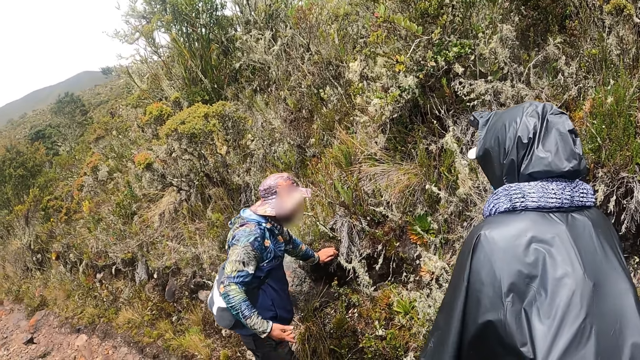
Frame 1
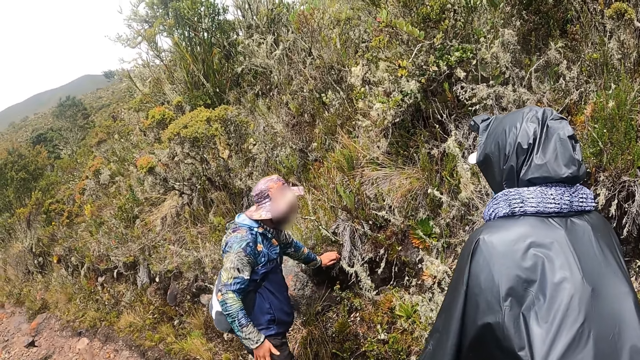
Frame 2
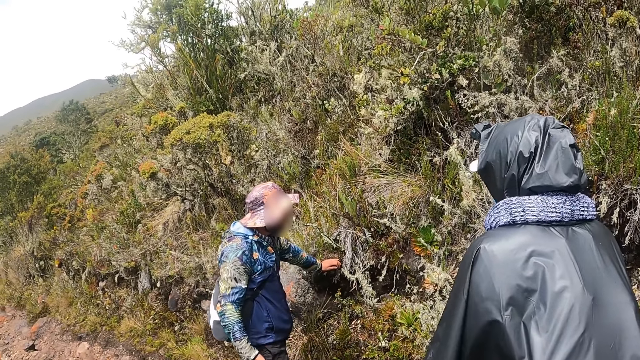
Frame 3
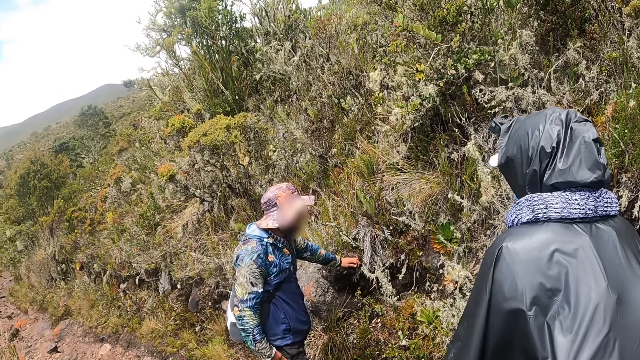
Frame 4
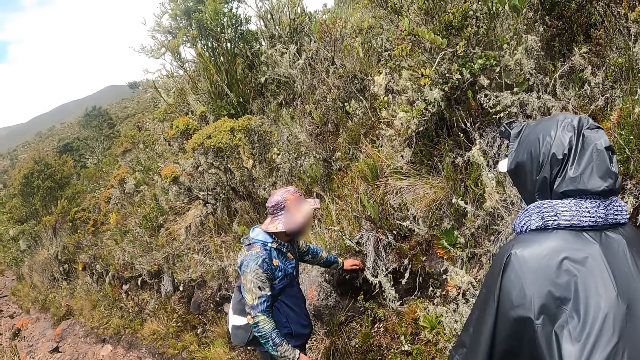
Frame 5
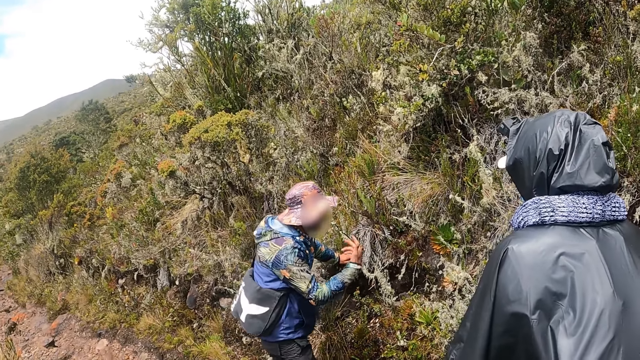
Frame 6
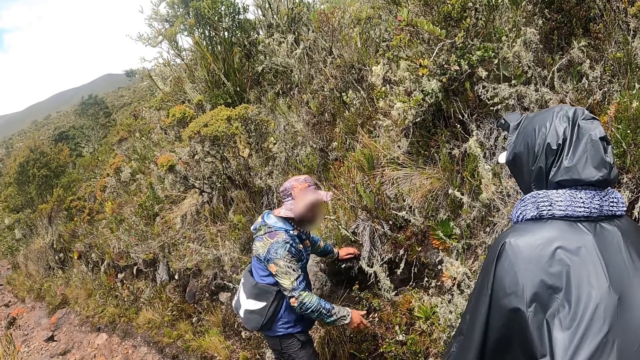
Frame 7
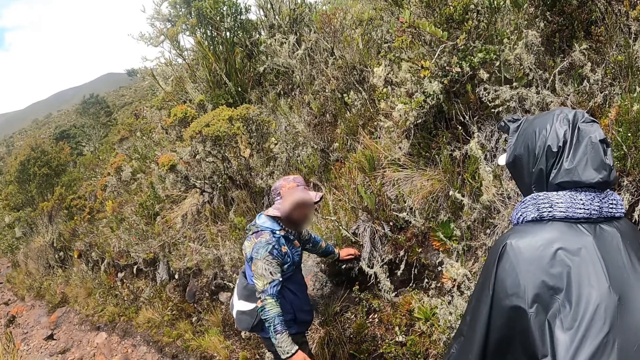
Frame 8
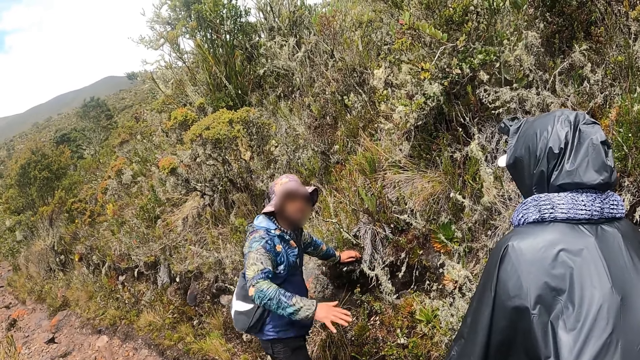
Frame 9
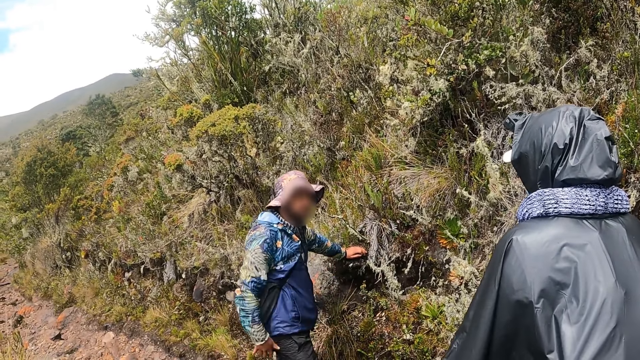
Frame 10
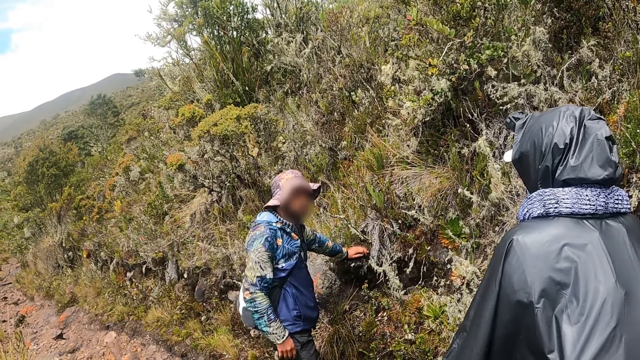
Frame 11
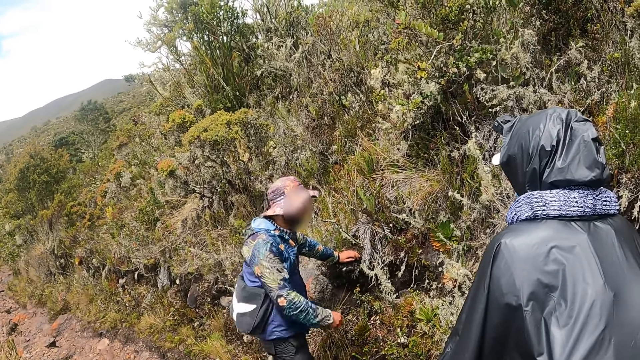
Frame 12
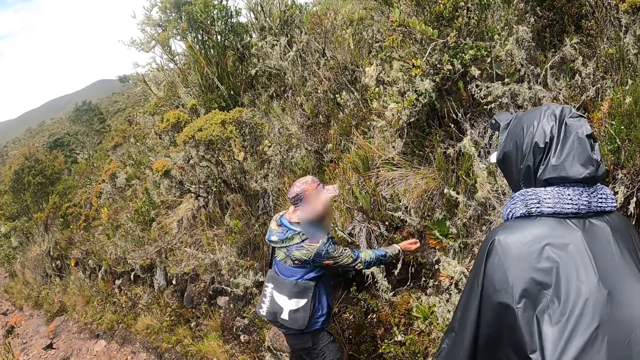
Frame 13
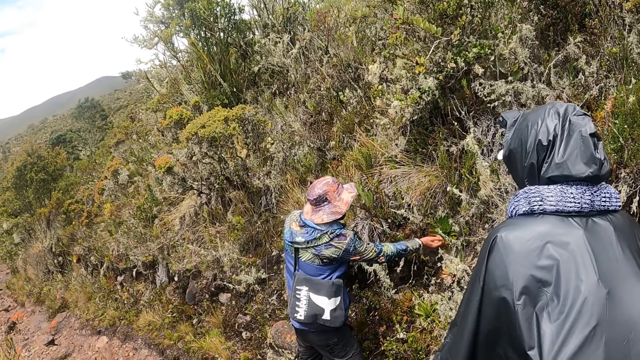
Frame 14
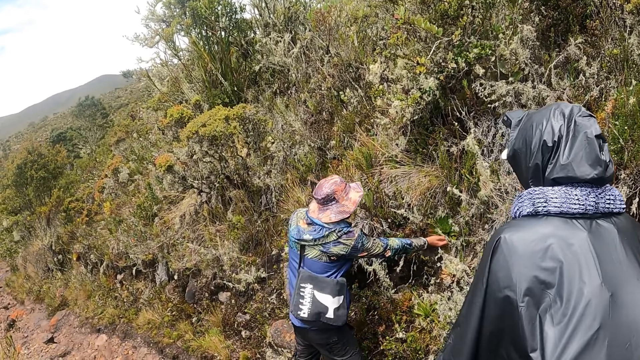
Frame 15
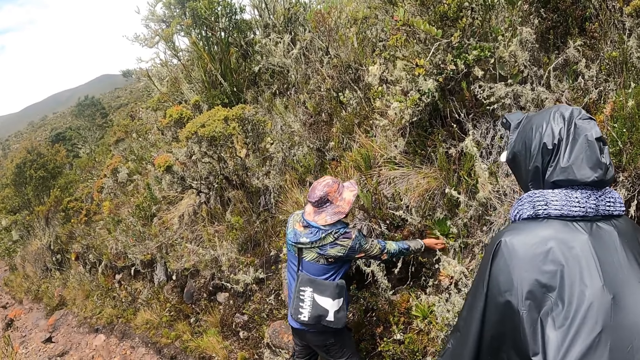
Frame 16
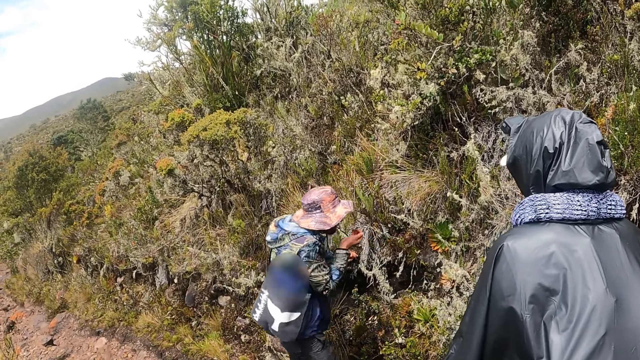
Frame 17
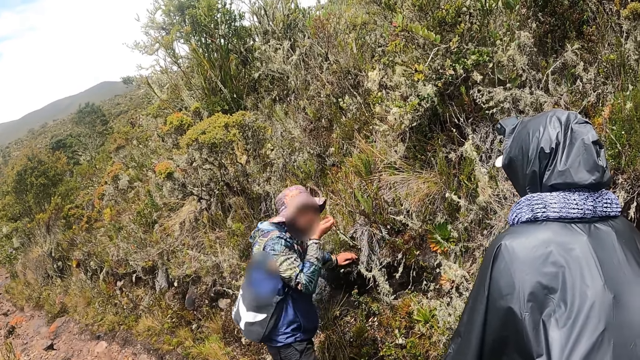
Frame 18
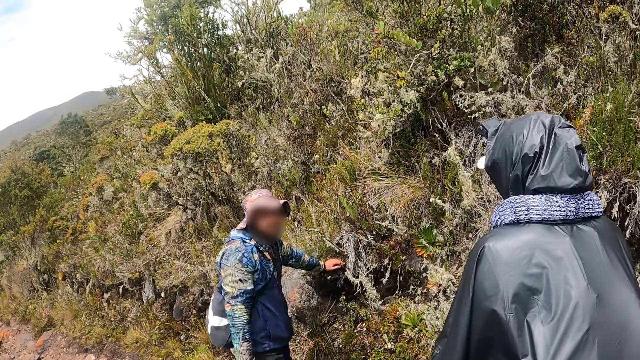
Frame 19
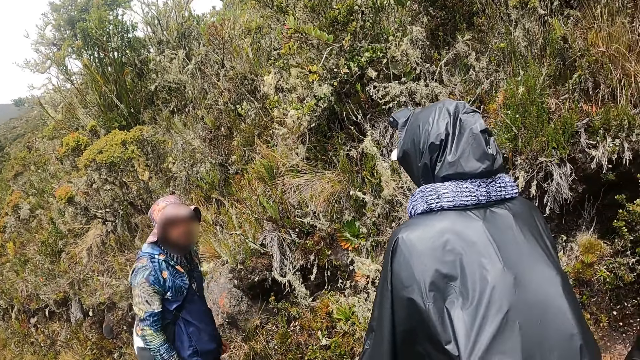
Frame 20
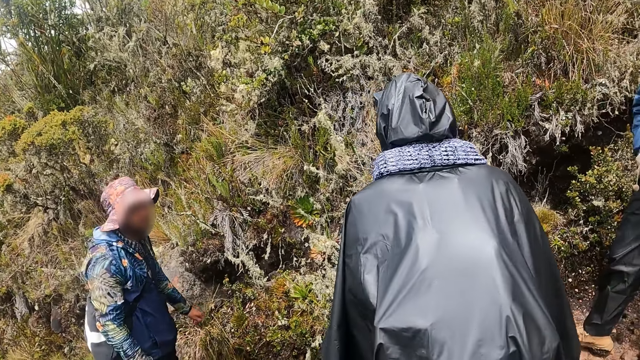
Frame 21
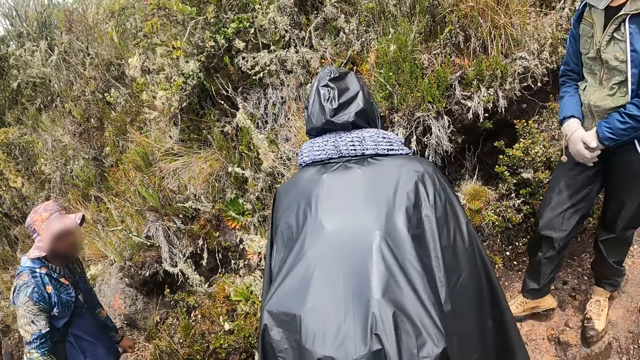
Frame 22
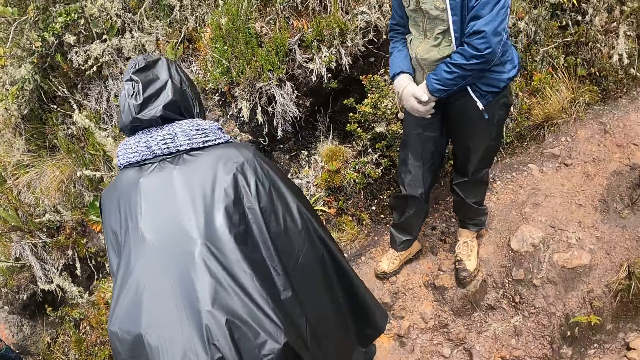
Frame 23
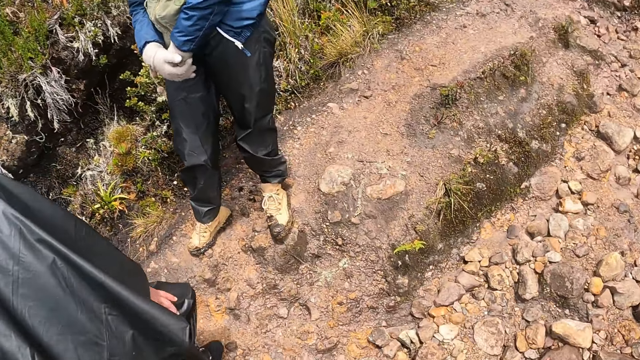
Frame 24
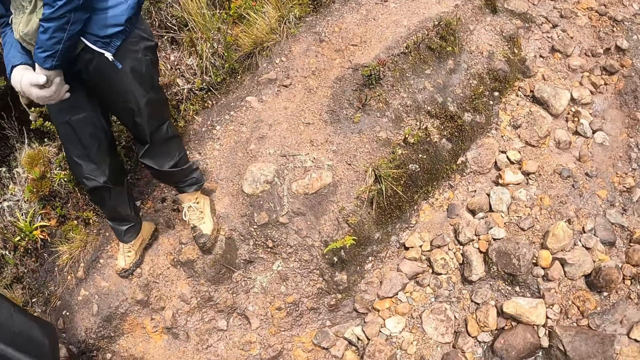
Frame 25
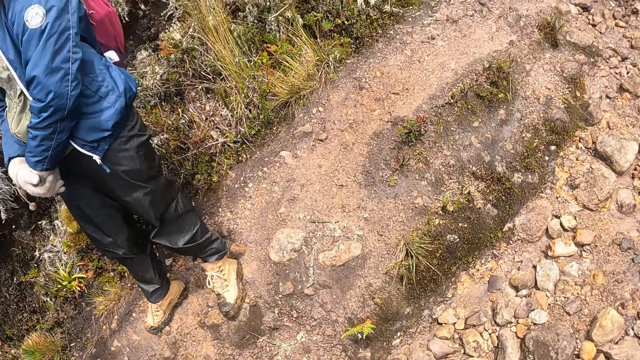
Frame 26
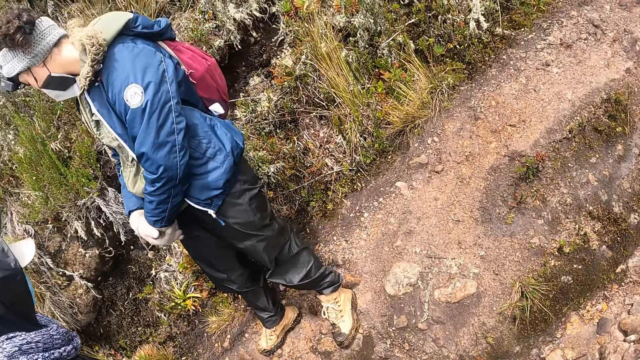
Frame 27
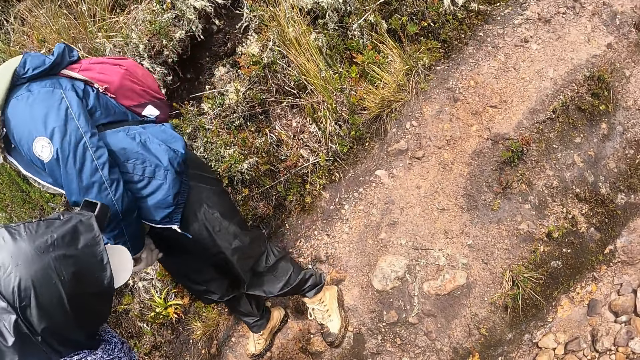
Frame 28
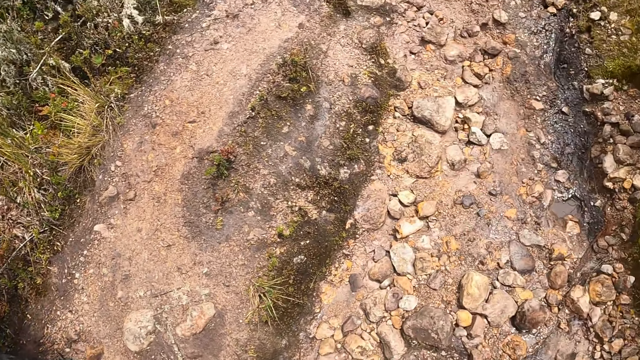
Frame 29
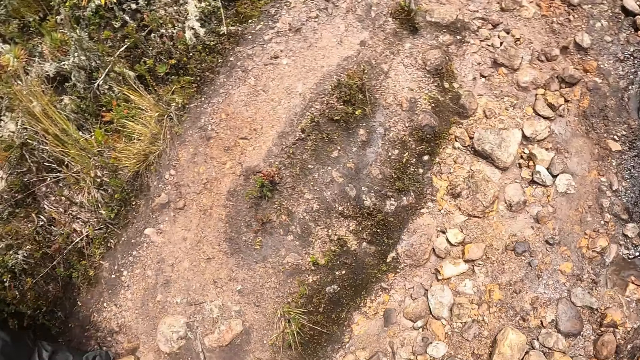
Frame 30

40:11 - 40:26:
The man touches the plant in the forest with his right hand. He smells his right hand. The camera wearer walks along the pathway in the forest.

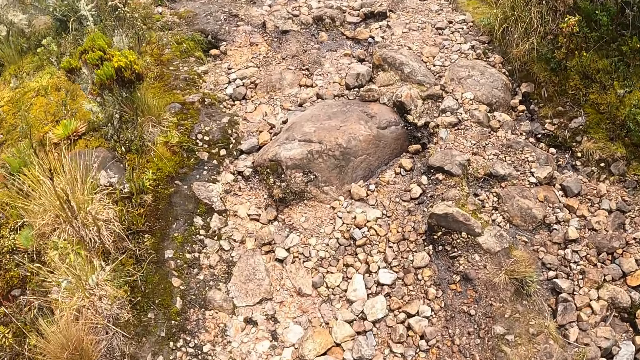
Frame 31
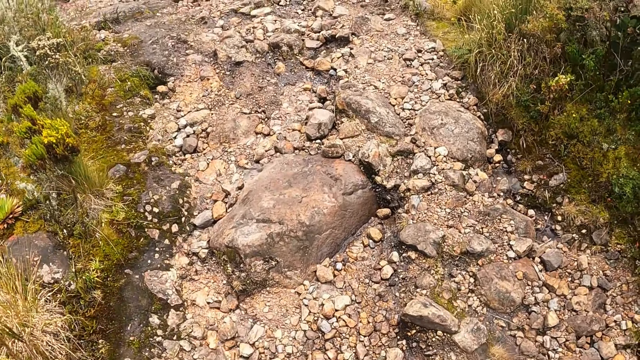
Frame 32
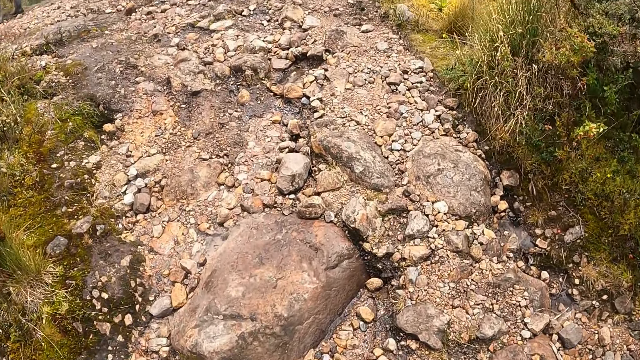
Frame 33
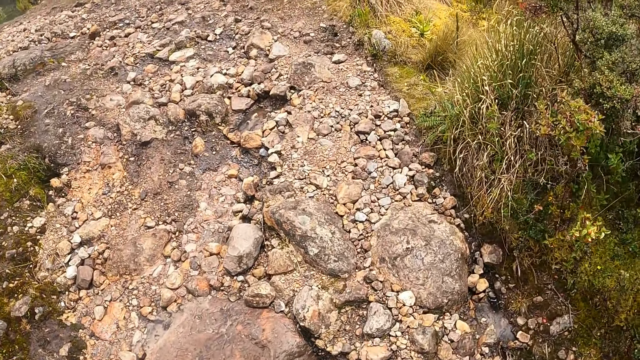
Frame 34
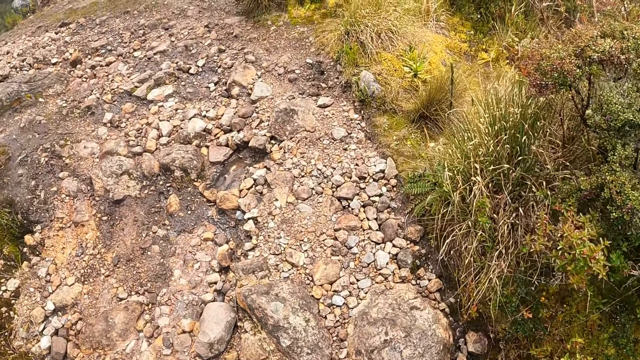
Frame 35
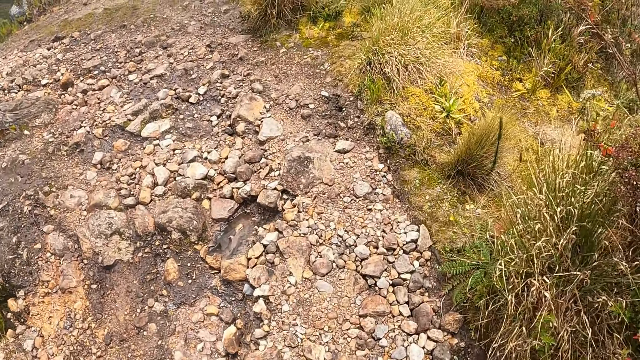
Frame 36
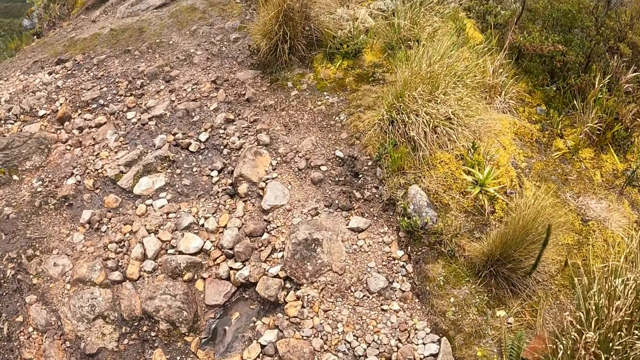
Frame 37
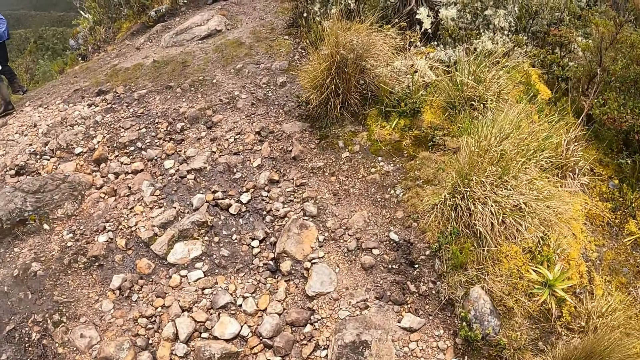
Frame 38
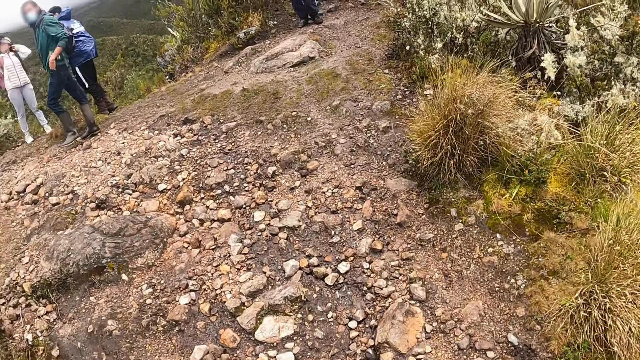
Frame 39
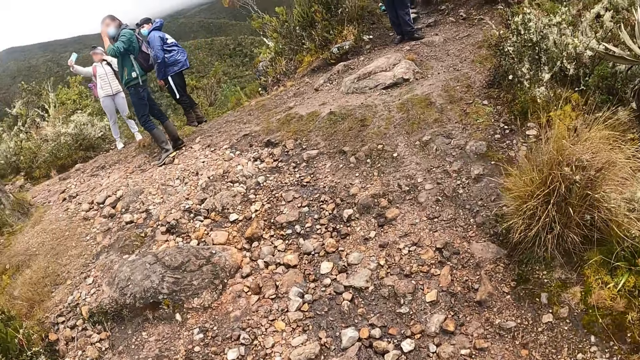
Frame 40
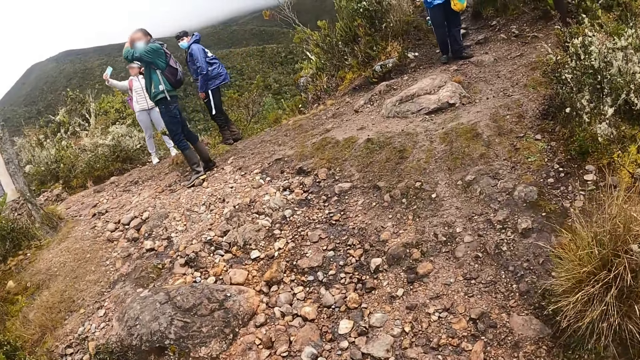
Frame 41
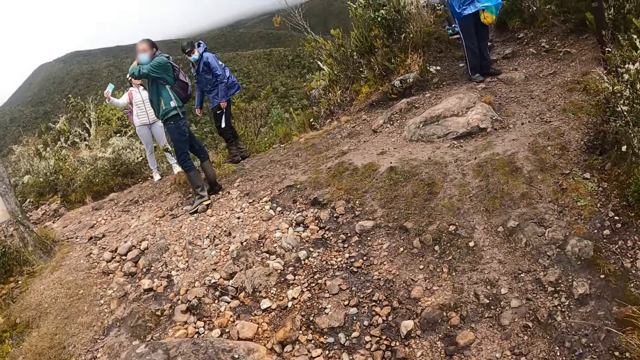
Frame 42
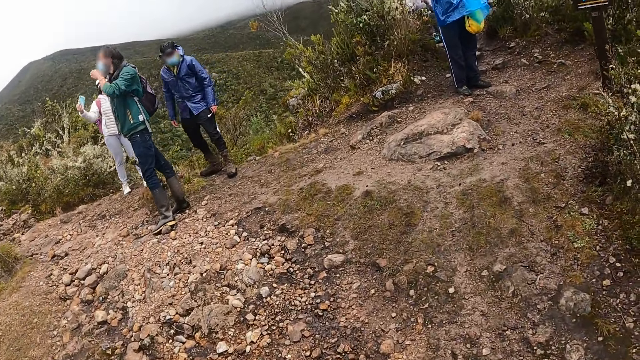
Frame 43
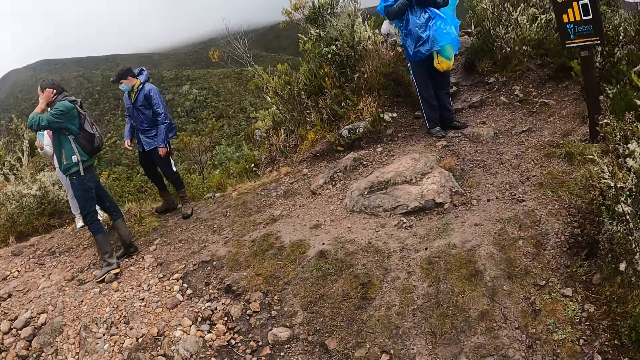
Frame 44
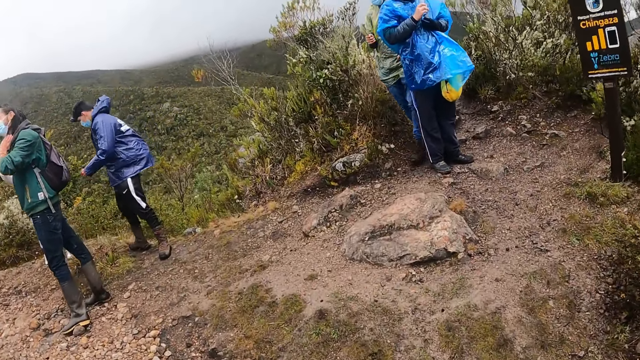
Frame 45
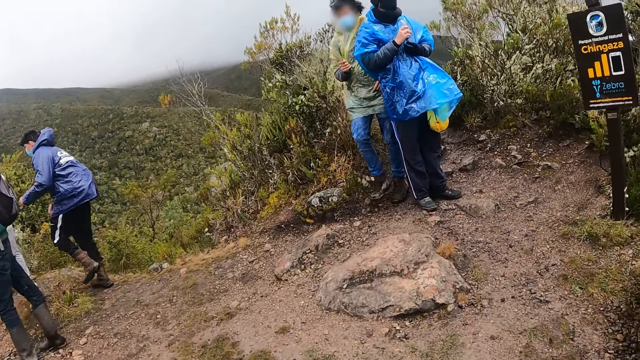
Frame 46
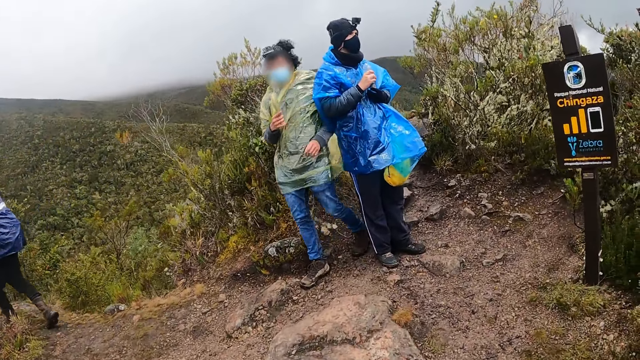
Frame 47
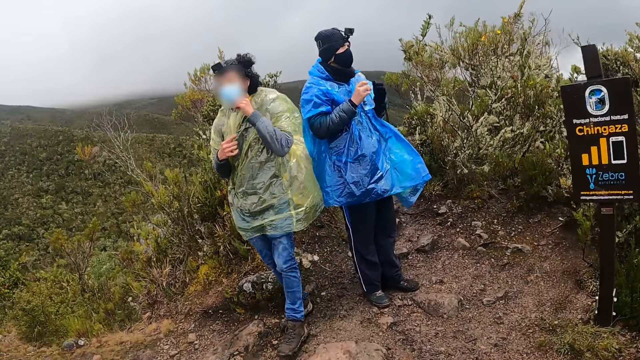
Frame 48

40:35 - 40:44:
A woman operates a phone with her right hand.
